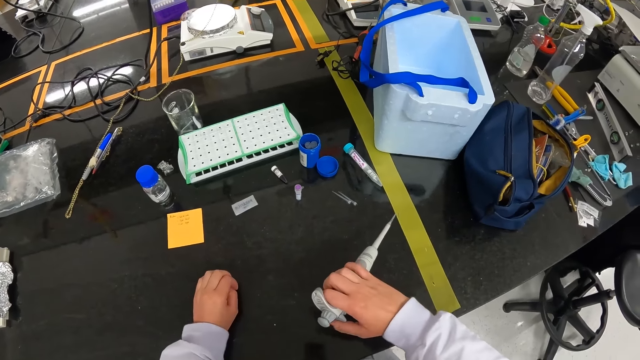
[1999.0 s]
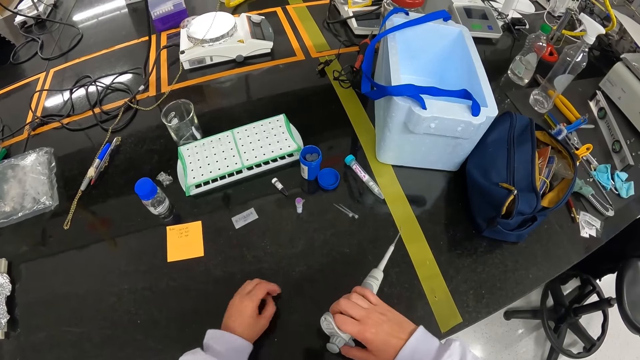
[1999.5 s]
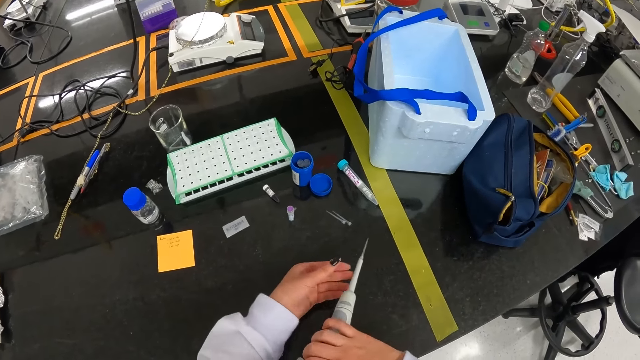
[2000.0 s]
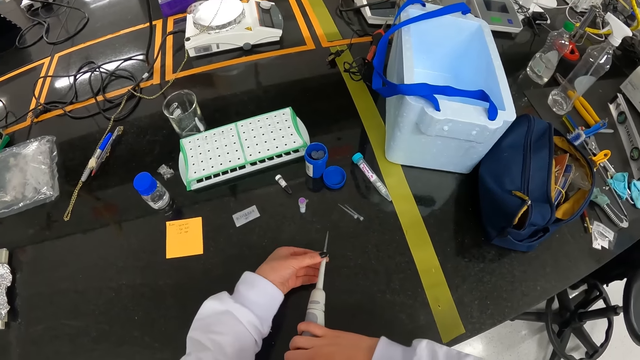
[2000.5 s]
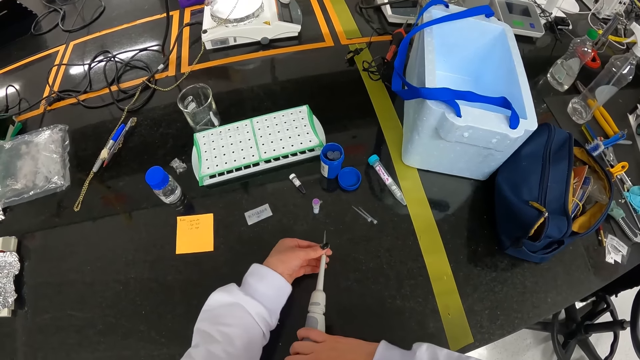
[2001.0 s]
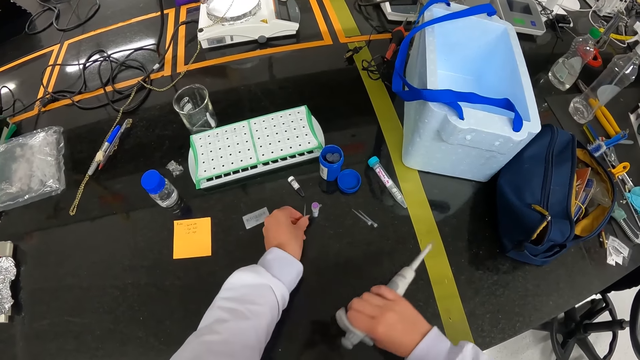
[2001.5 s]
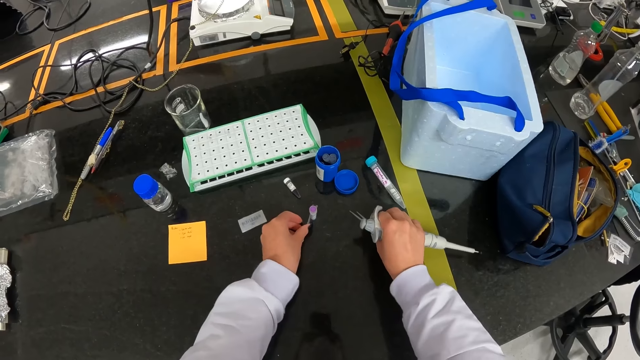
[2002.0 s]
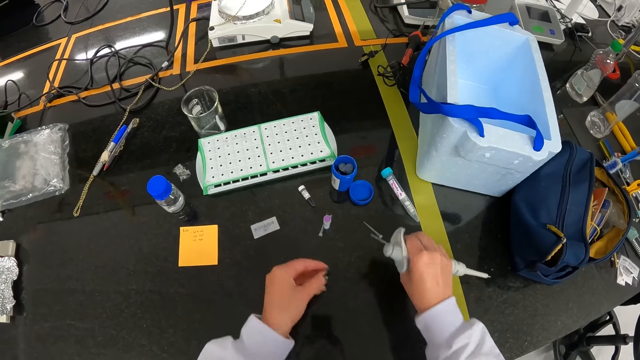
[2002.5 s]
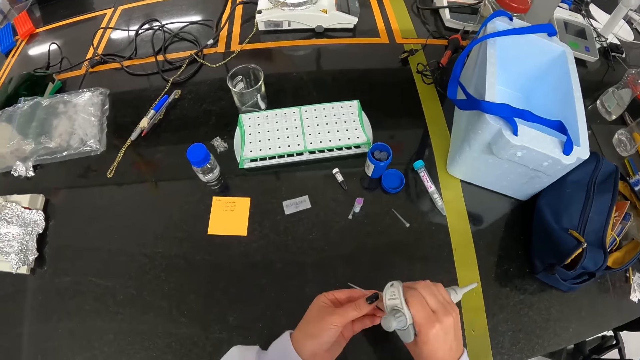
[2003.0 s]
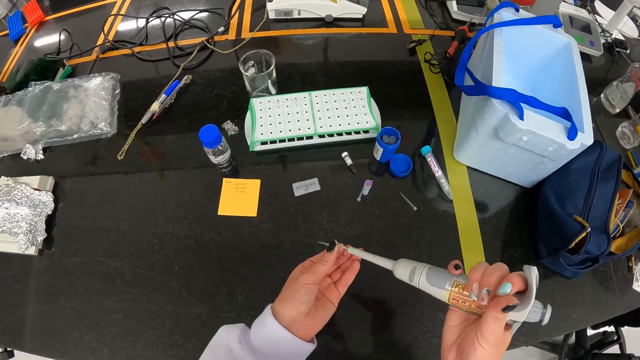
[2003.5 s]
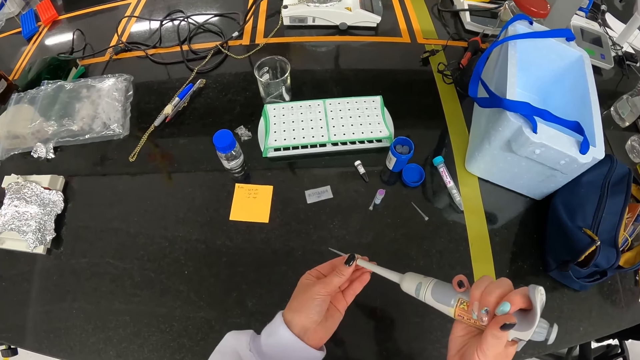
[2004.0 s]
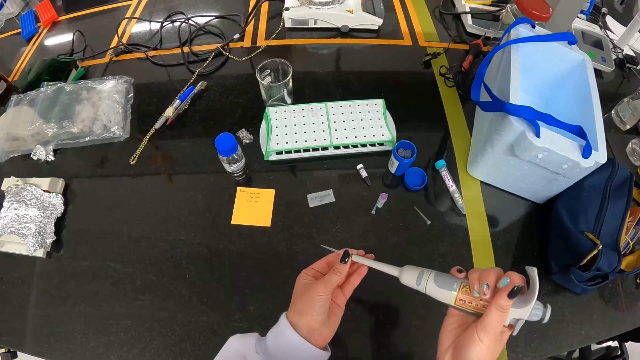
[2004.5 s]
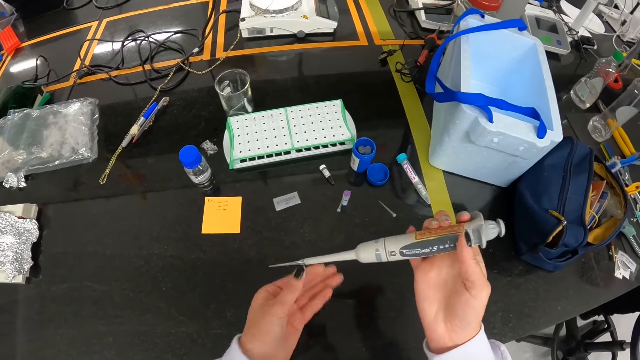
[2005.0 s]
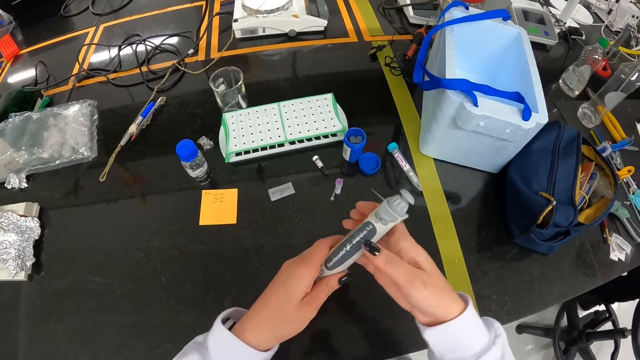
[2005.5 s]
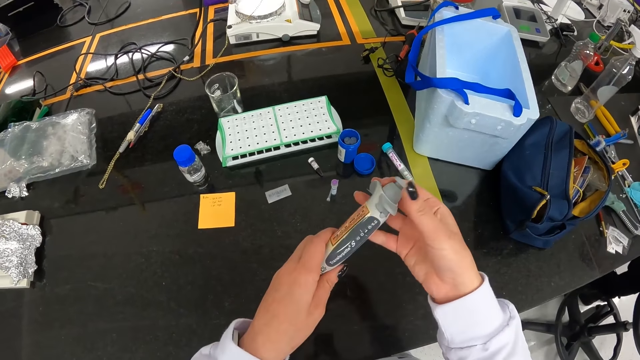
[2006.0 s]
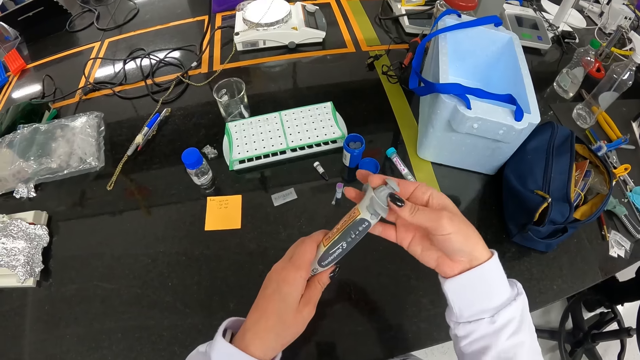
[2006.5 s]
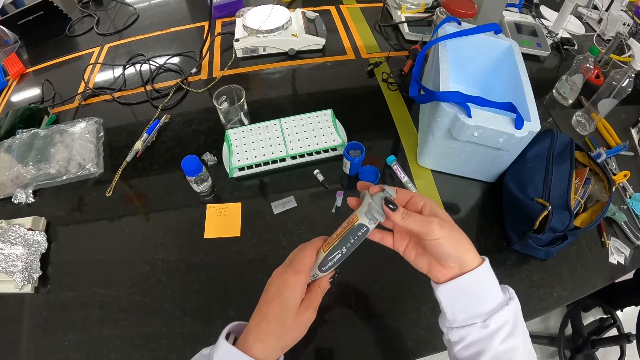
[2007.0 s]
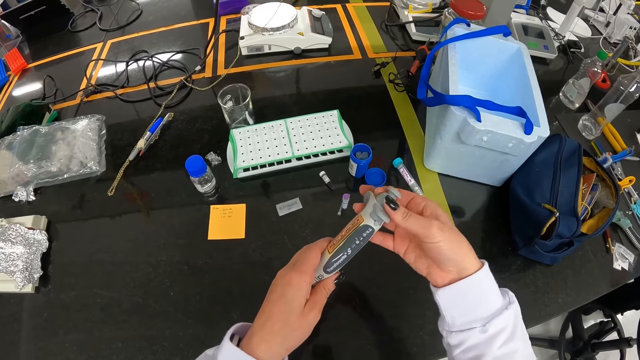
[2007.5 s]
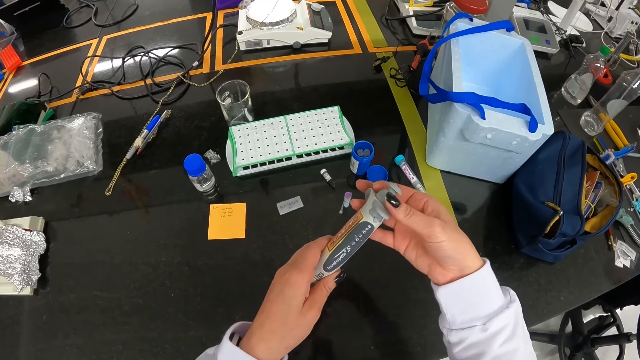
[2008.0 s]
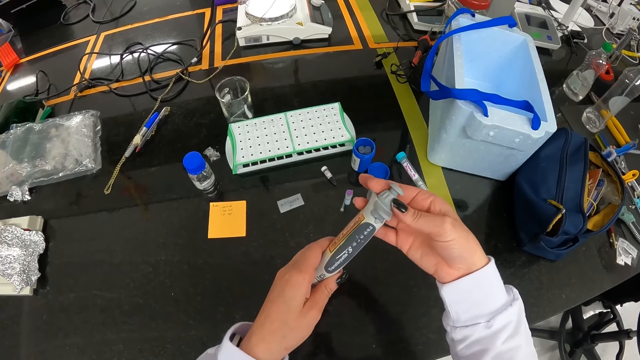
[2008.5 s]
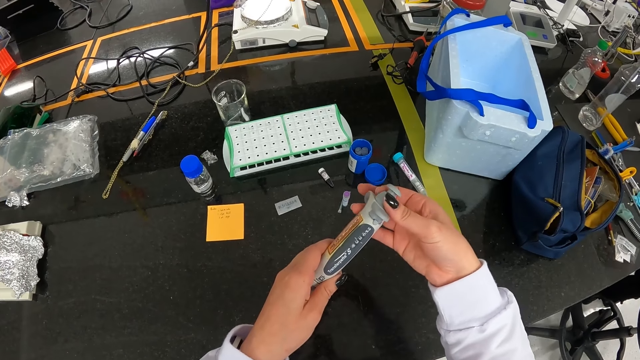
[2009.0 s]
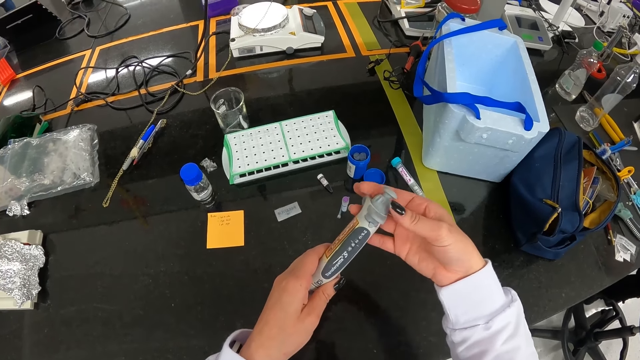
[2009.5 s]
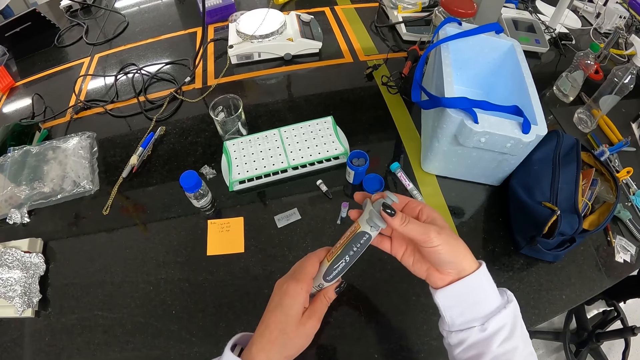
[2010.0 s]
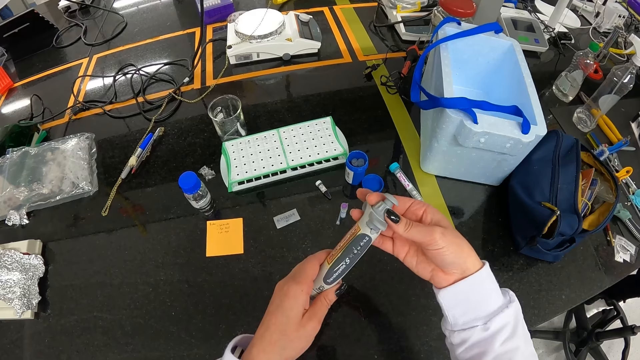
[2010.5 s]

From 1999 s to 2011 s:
The camera wearer detaches the pipette tip from the micropipette or test gun in her right hand with her left hand. She drops the pipette tip in her left hand on the table. She picks a pipette tip on the table with her right hand. She passes the pipette tip from her right hand to her left hand. She attaches the pipette tip in her left hand to the micropipette in her right hand. She rotates the pipetting button of the pipette tube in her left hand with her right hand. She adjusts the test gun.

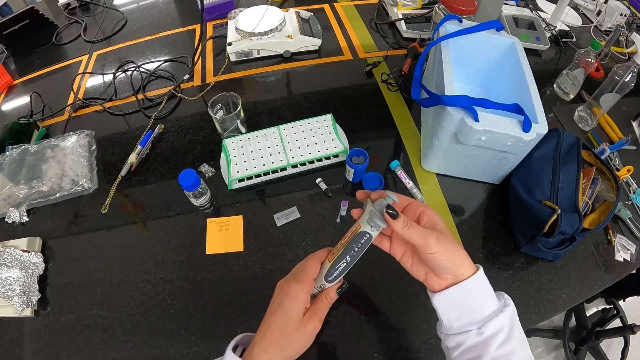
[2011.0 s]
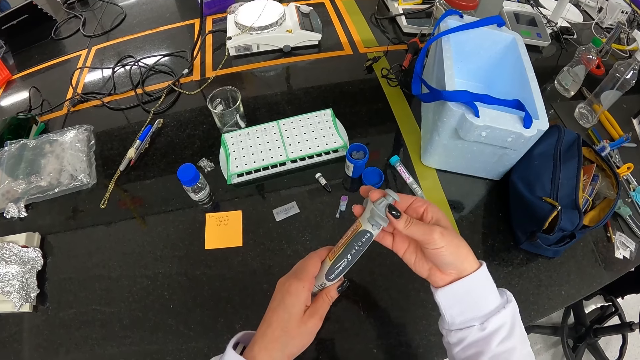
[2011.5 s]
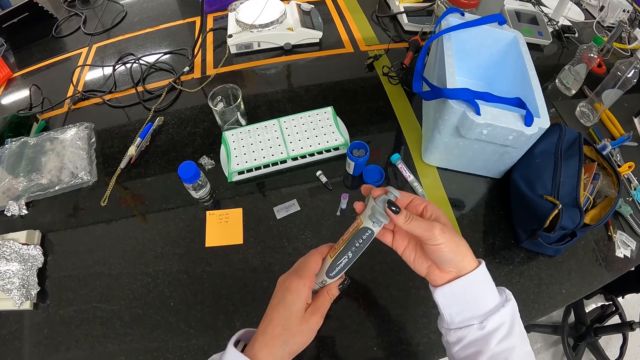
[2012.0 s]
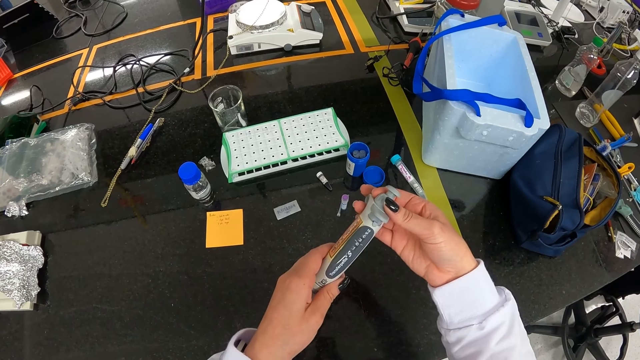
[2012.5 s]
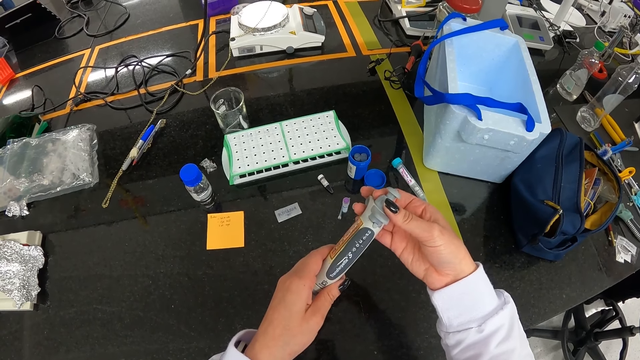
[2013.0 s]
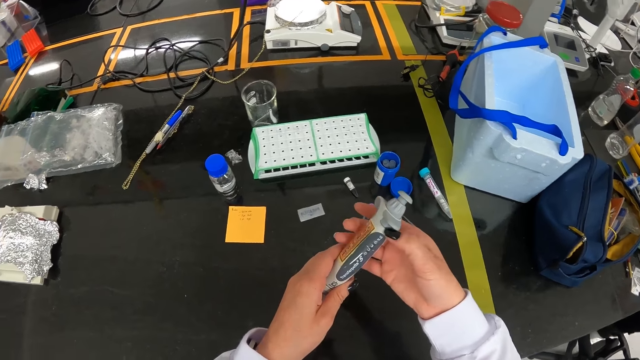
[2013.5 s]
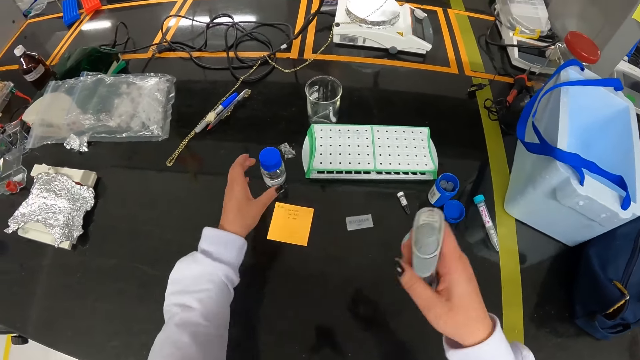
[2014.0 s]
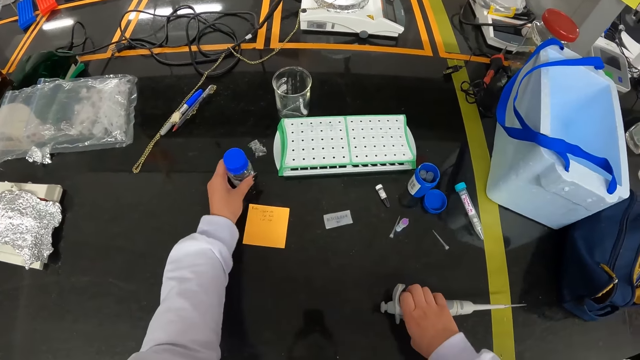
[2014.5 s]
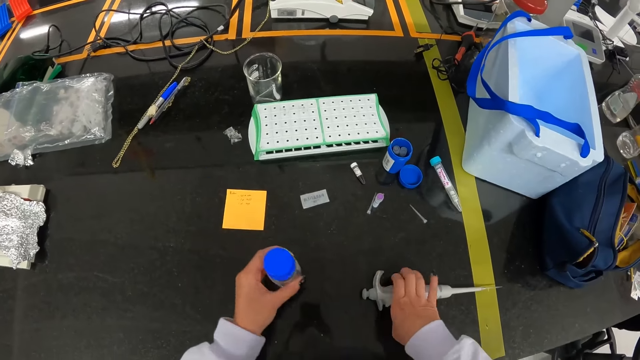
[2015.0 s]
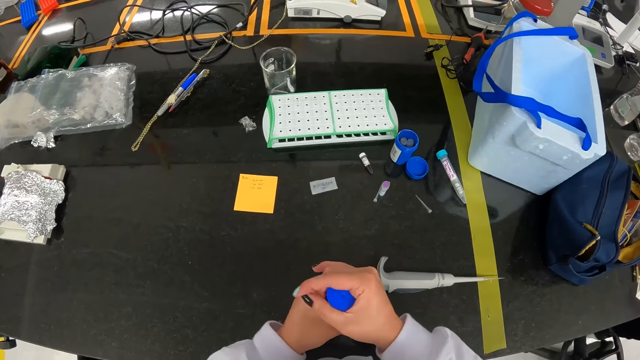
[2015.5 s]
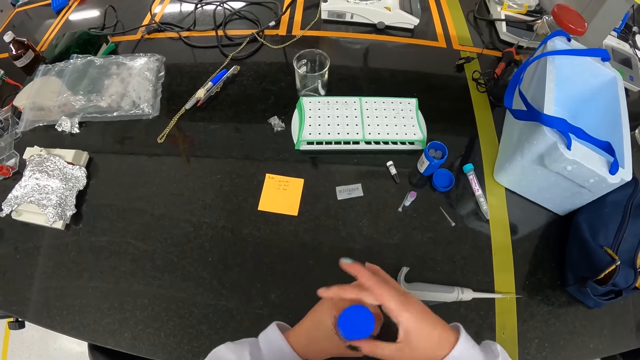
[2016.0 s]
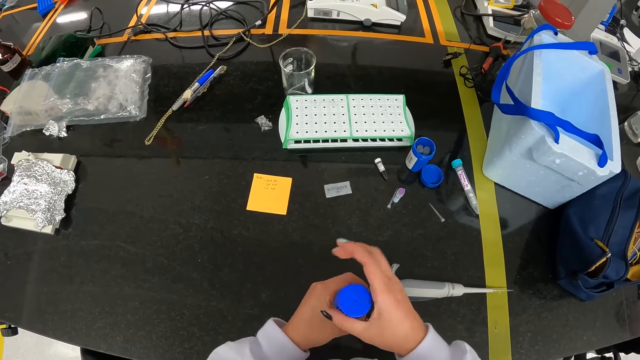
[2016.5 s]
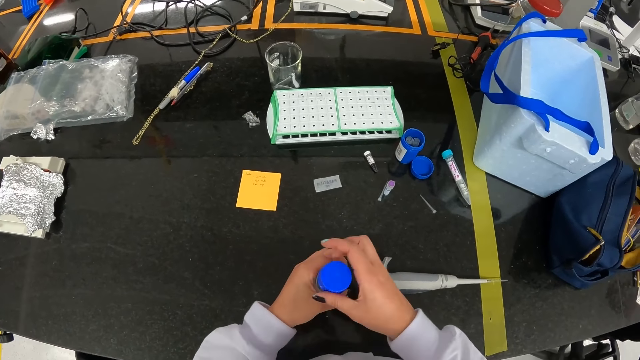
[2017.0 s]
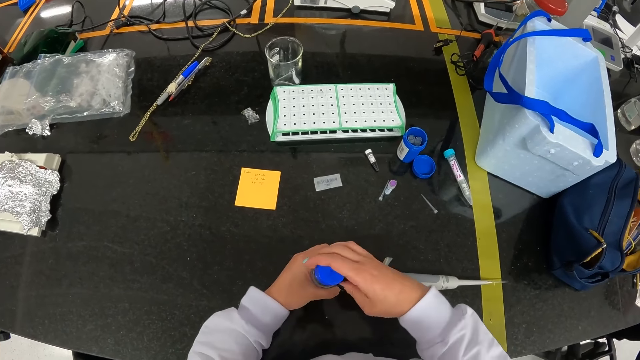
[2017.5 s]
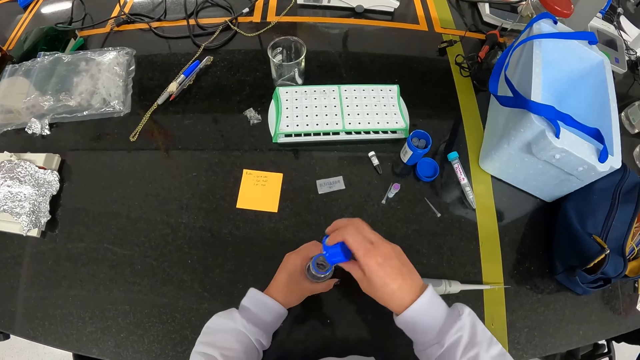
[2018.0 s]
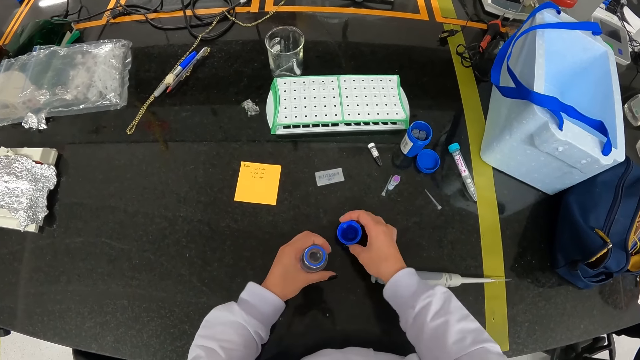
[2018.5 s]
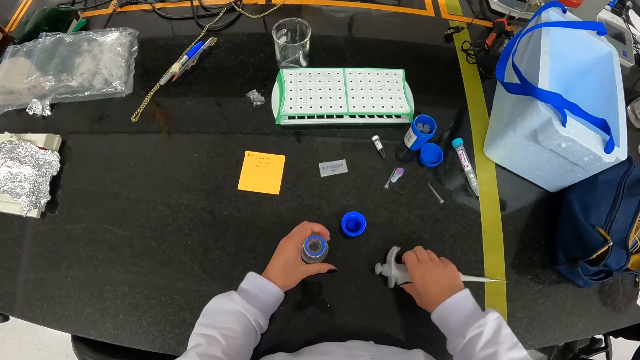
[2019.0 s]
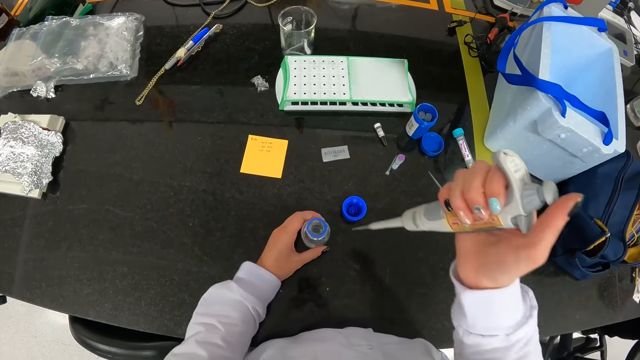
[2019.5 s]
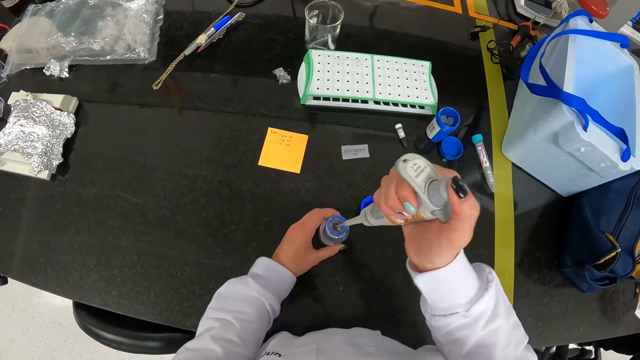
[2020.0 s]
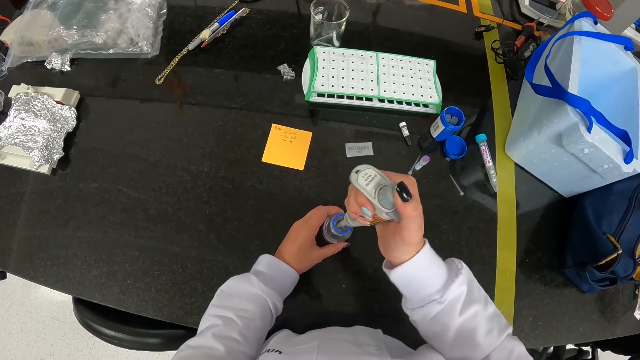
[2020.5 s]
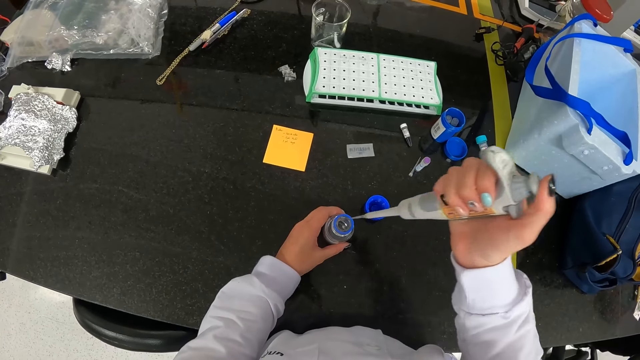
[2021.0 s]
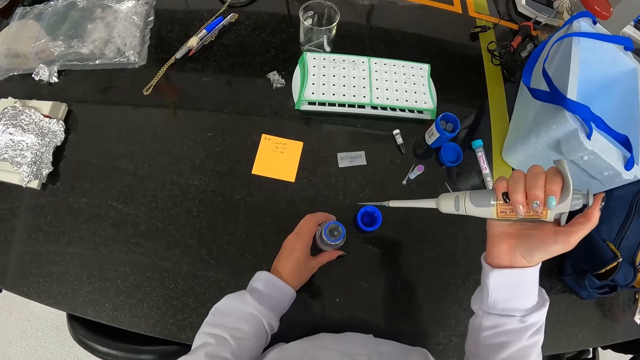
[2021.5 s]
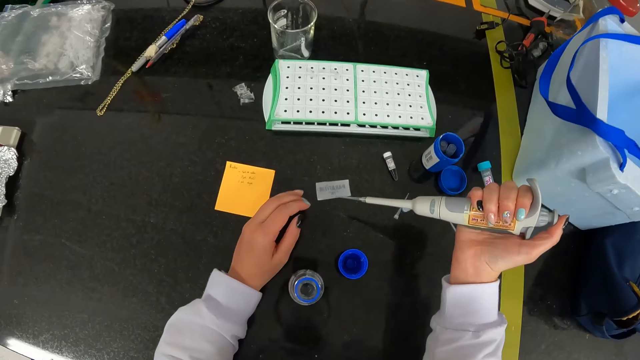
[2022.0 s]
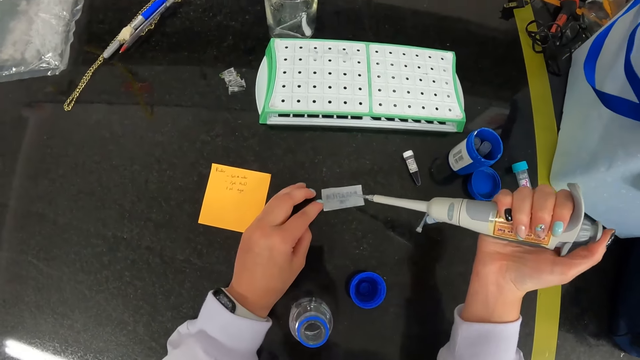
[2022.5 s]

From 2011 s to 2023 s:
The camera wearer picks the plastic bottle on the table with her left hand. She drops the micropipette on the table with her right hand. She opens the plastic bottle cover in her left hand with her right hand. She drops the plastic bottle cover in her right hand on the table. She drops the plastic bottle on the table with her left hand. She picks the micropipette on the table with her right hand. She holds the plastic bottle on the table with her left hand. She extracts some liquid from the plastic bottle in her left hand with the micropipette in her right hand.
